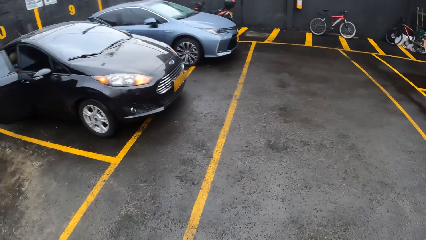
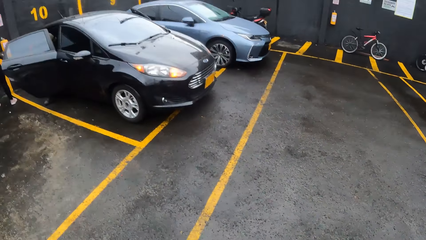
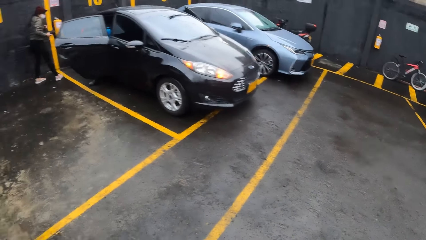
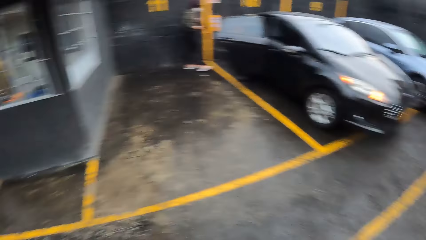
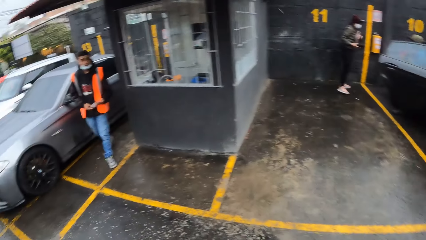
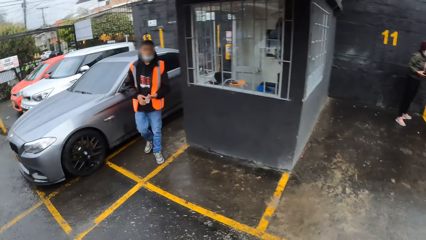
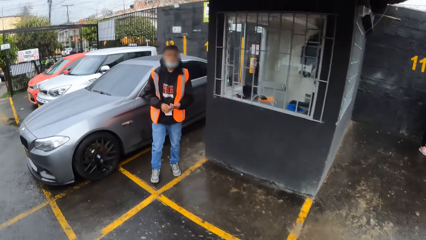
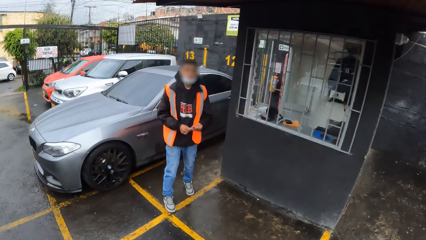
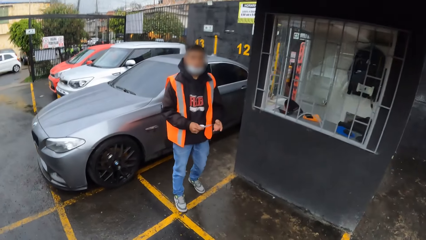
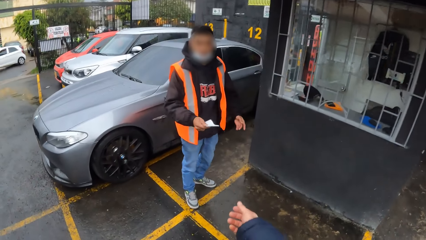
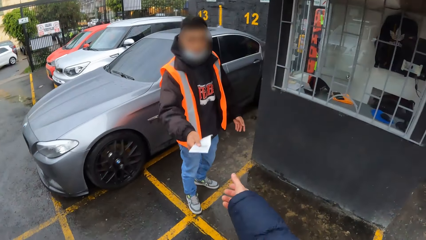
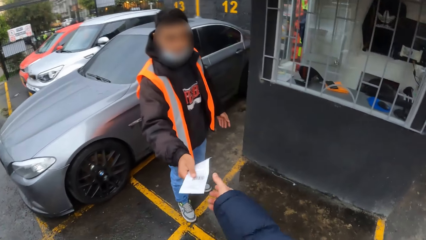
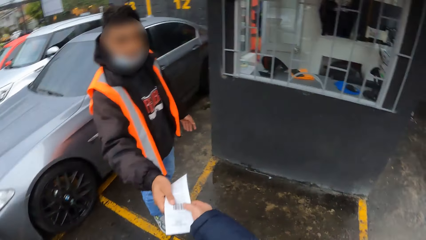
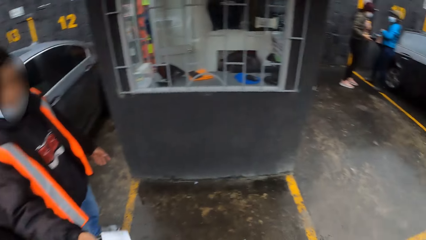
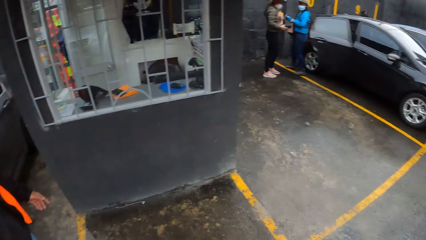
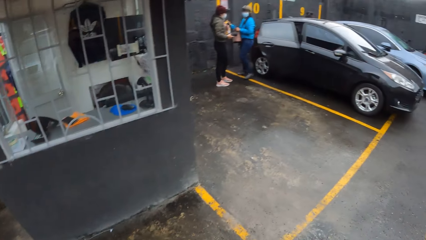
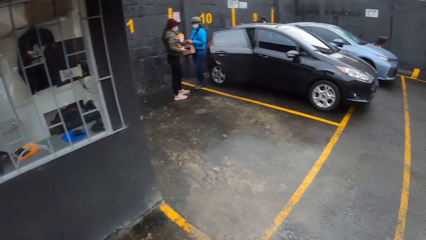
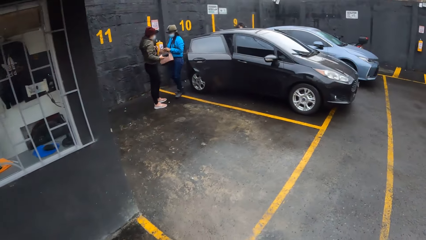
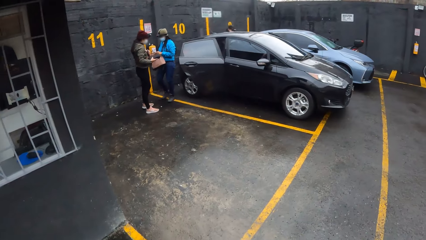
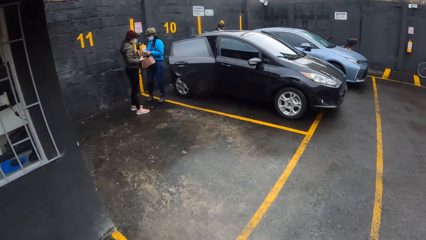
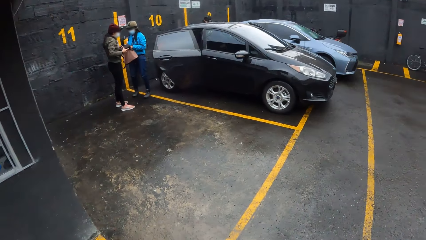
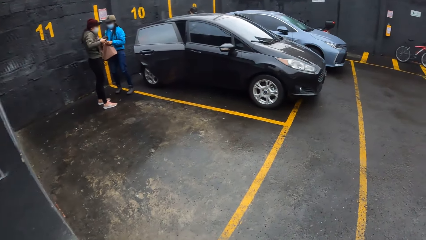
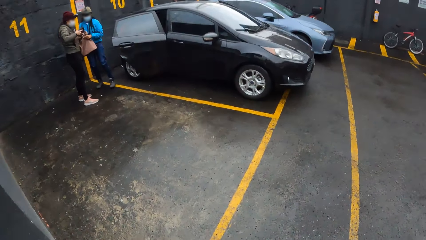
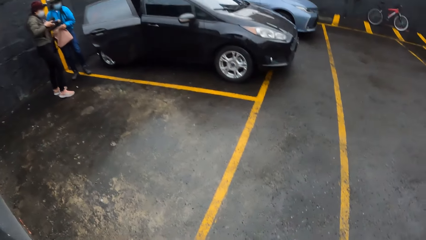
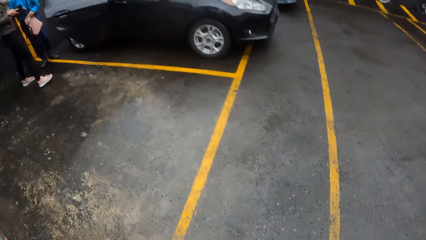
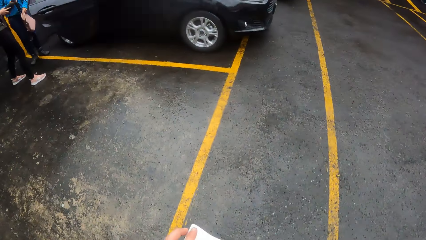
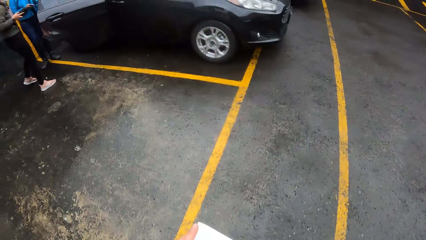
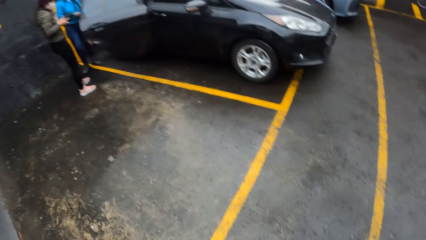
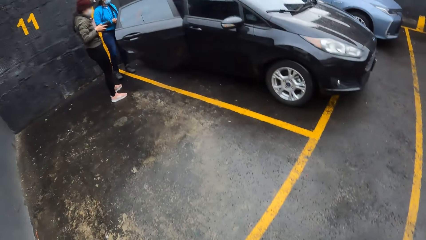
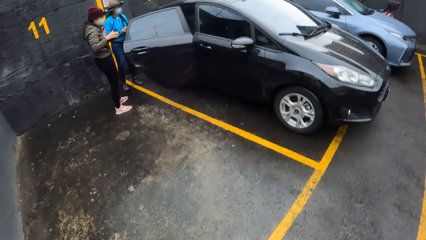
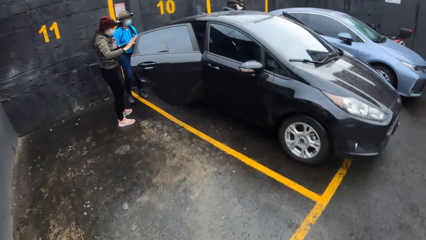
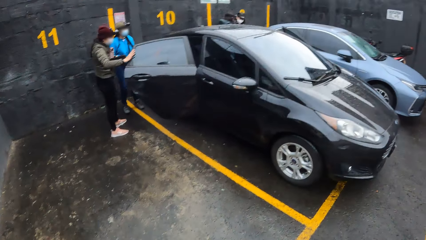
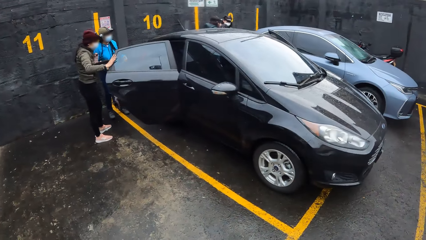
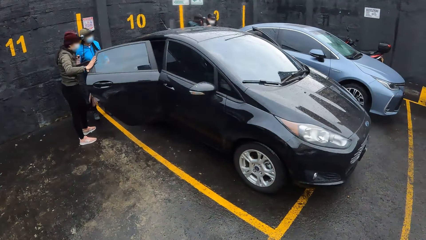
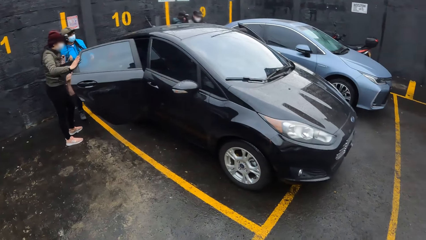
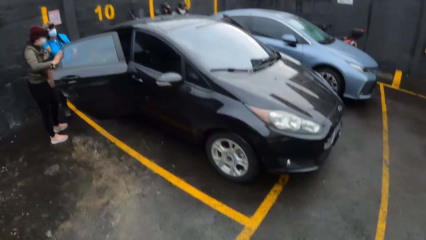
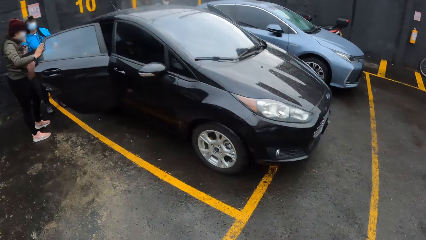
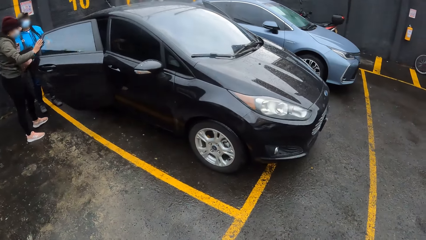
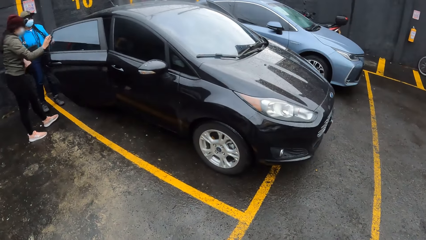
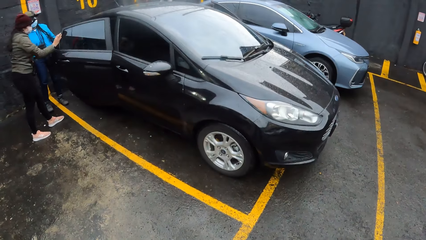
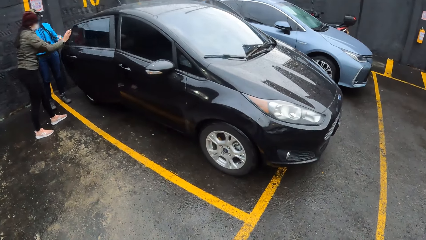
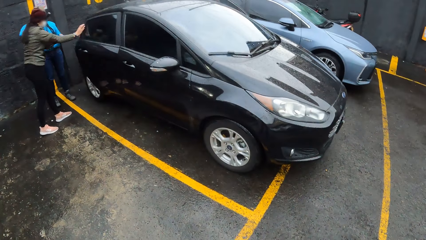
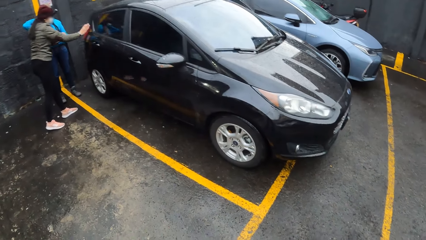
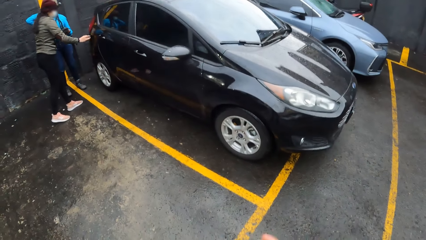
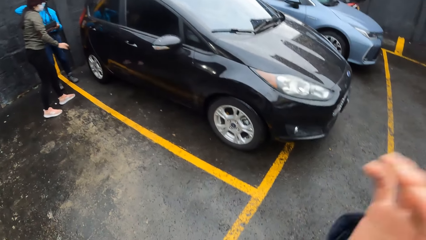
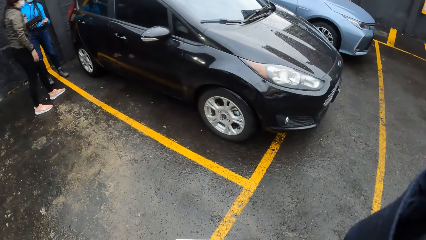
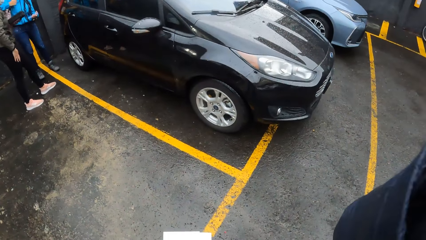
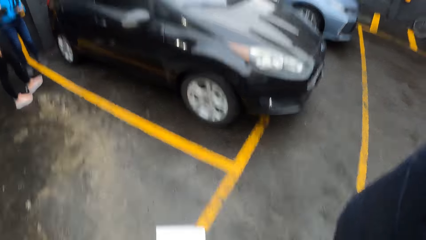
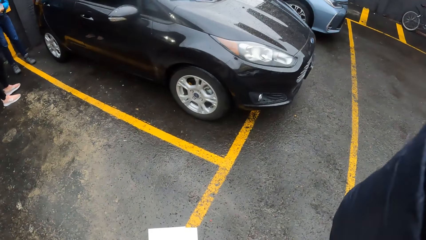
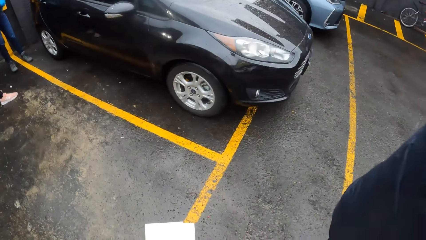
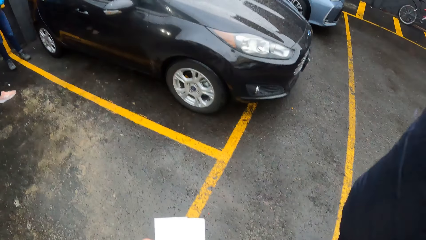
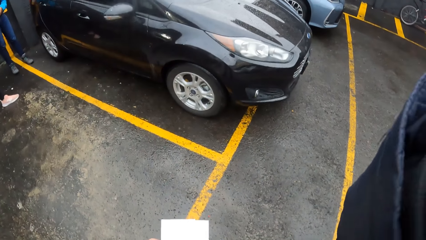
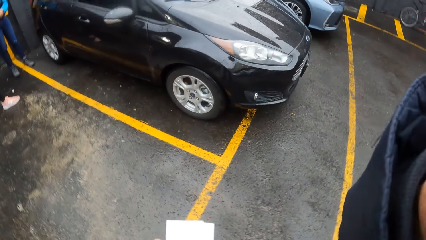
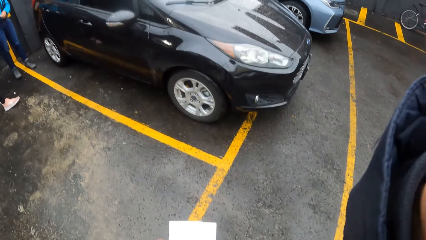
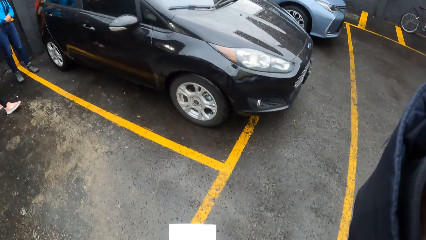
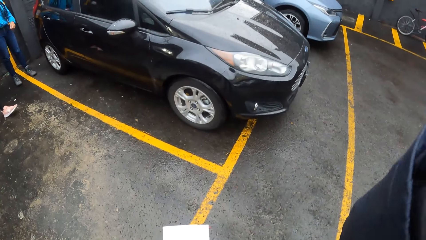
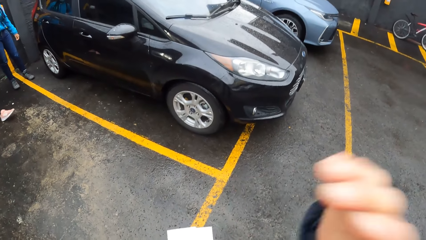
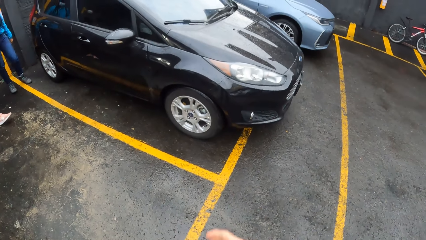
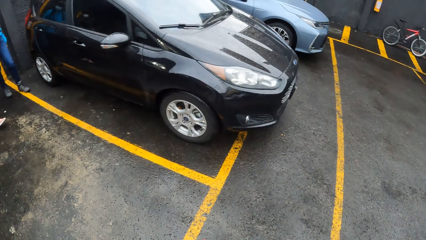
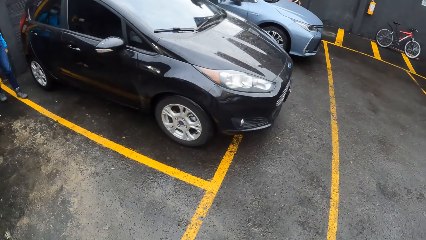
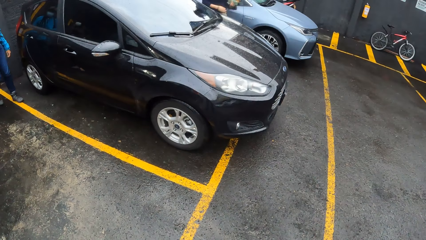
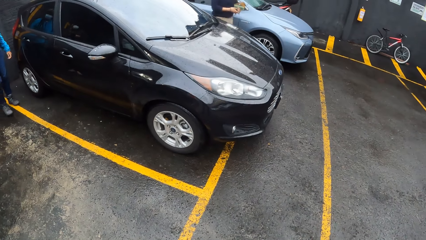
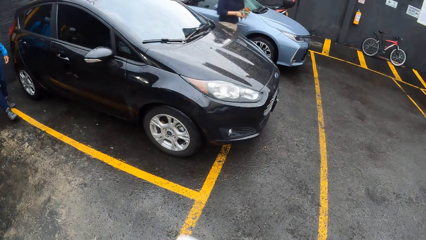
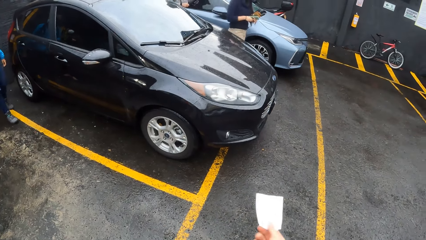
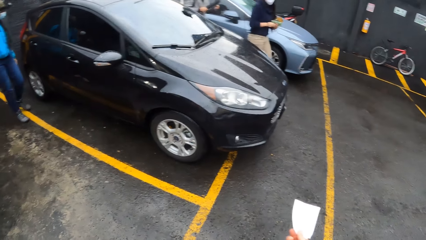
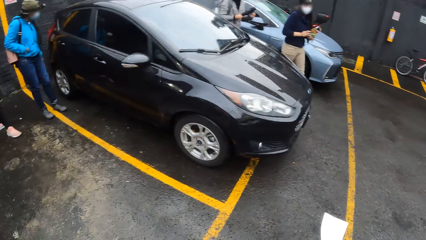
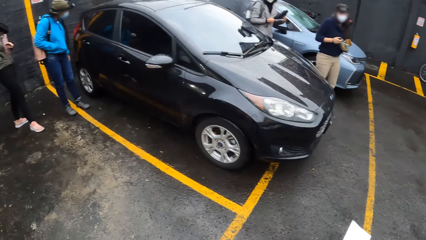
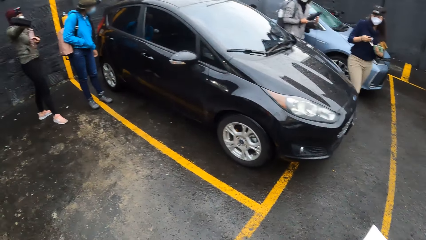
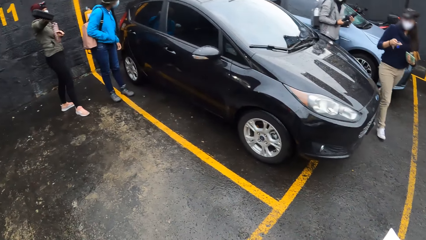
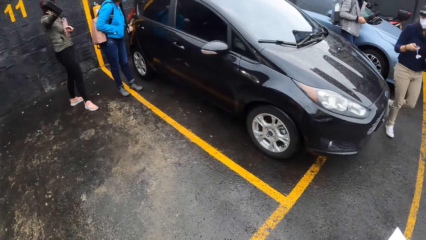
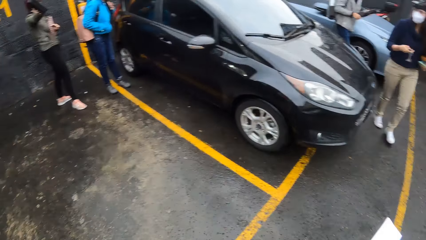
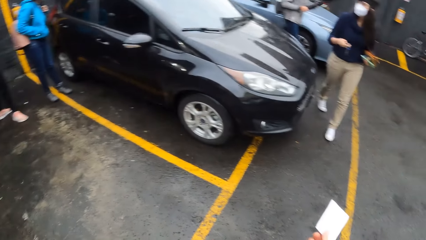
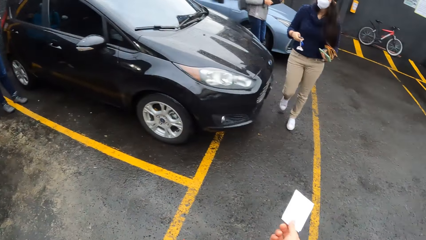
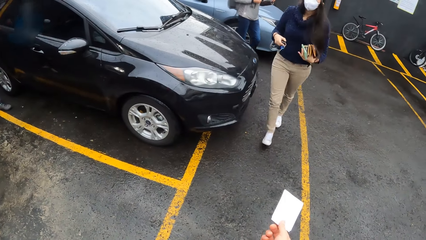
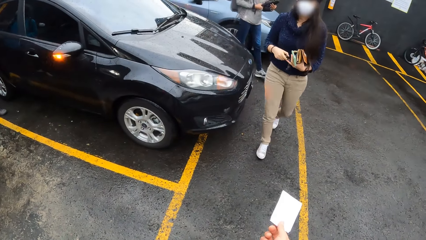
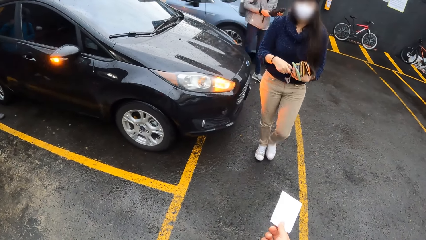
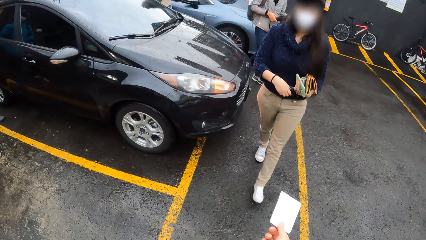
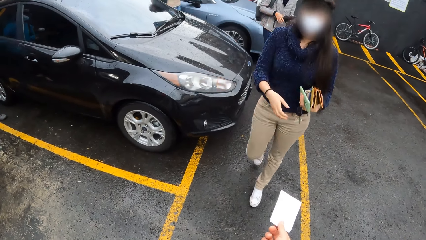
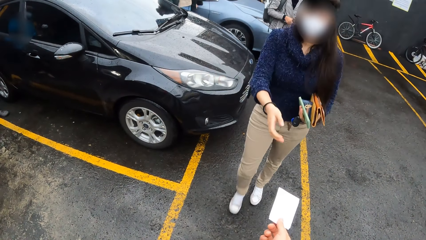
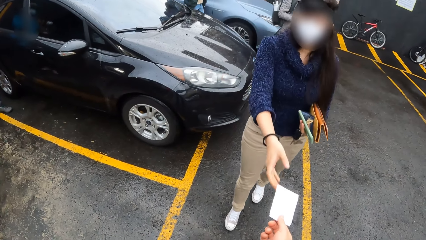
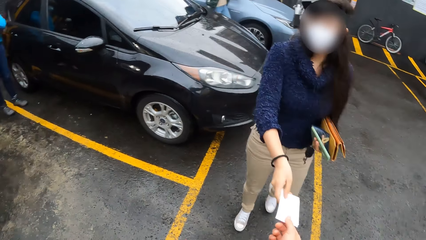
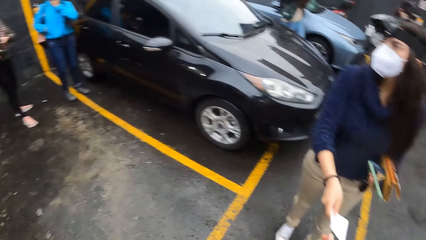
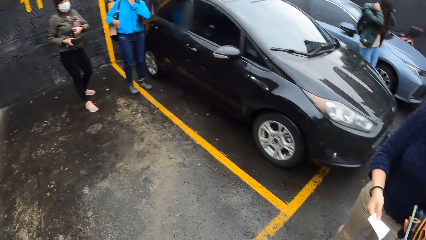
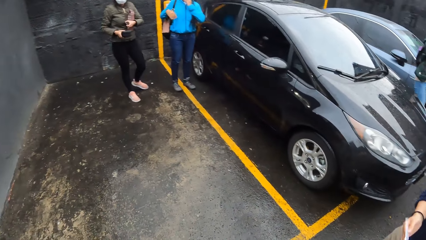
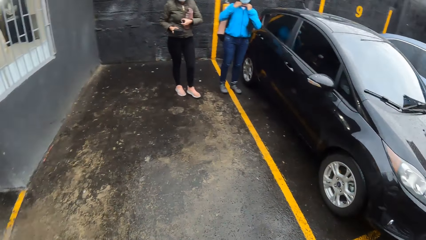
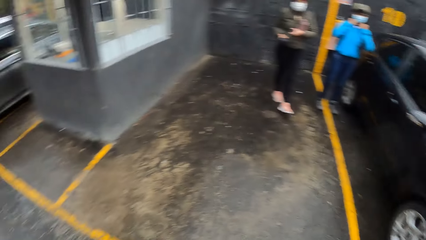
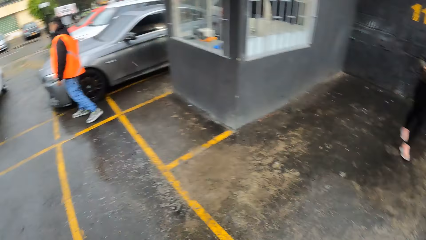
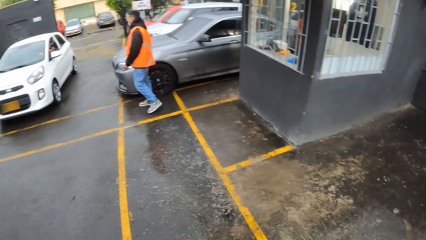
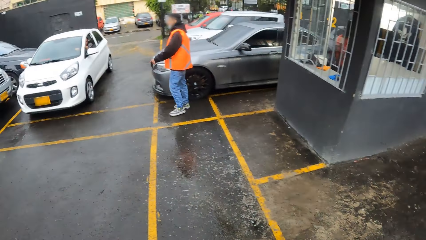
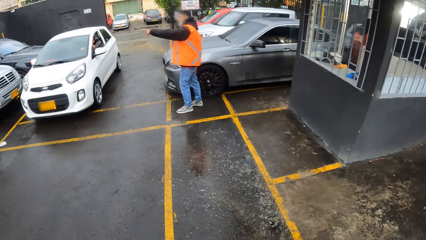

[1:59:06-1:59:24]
The first woman opens a door in the car with her left hand. Another woman holds a bottle in her left hand and holds a purse or bag in her right hand. A man looks at the camera wearer. The camera wearer collects a slip with his right hand from the man's right hand. A third woman looks at the bag. The camera wearer walks towards the car. He holds the slip in his left hand. The second woman passes the purse from her right hand to her left hand. The second woman closes a door of the car with her right hand. The camera wearer puts his right hand on his head. He puts down his hand. The first woman holds a purse, an envelope and the car key in her left hand, and passes the car key from her left hand to her right hand. The first woman walks towards the camera wearer. Another woman walks towards the camera wearer. The first woman locks the car with the car key in her right hand and passes the car key from her right hand to her left hand. The camera wearer hands over the slip in his right hand to the first woman's right hand. The second woman holds the purse in her right hand.
